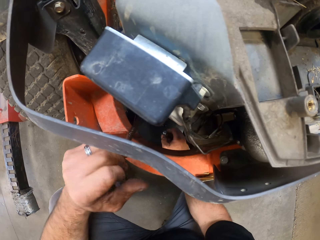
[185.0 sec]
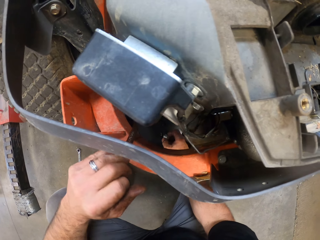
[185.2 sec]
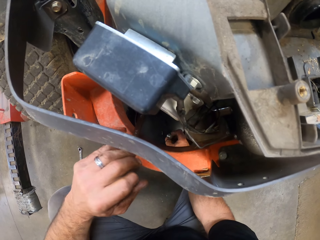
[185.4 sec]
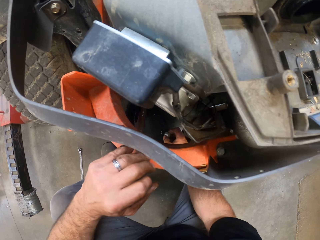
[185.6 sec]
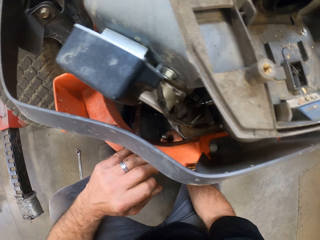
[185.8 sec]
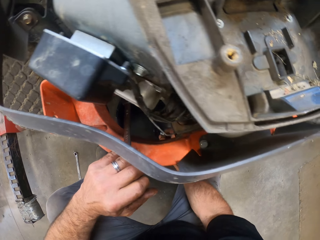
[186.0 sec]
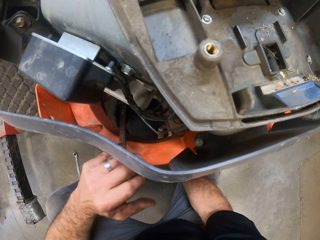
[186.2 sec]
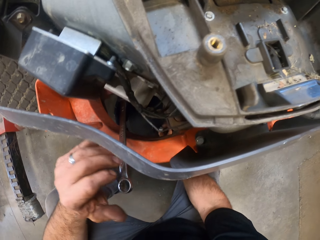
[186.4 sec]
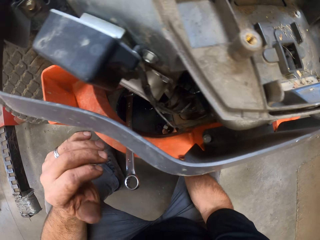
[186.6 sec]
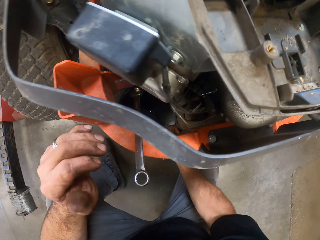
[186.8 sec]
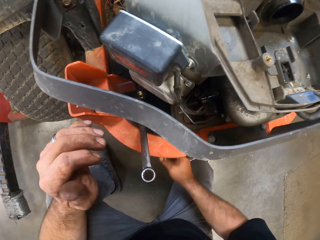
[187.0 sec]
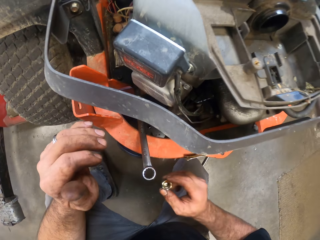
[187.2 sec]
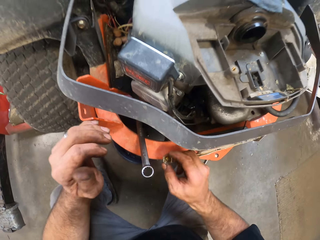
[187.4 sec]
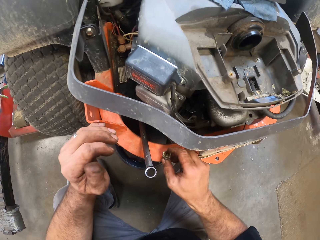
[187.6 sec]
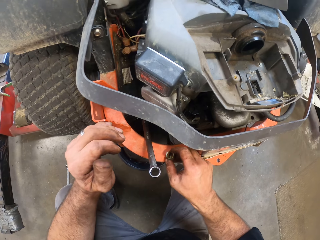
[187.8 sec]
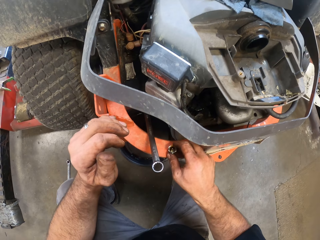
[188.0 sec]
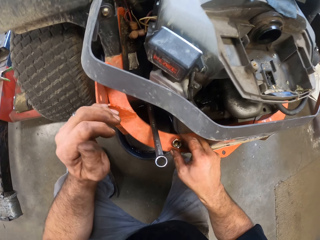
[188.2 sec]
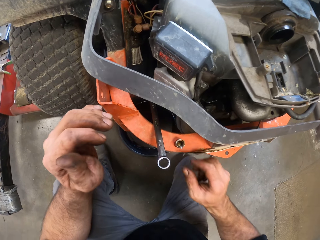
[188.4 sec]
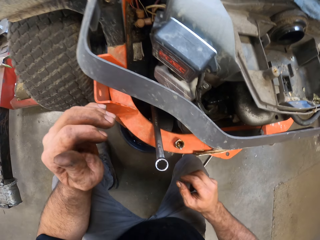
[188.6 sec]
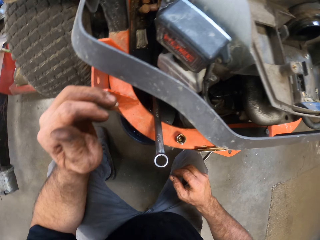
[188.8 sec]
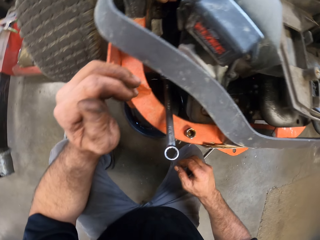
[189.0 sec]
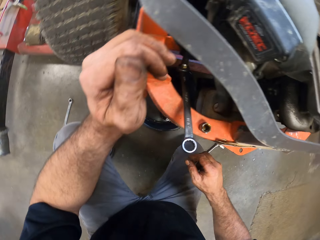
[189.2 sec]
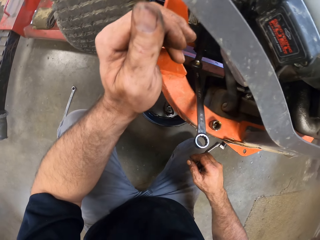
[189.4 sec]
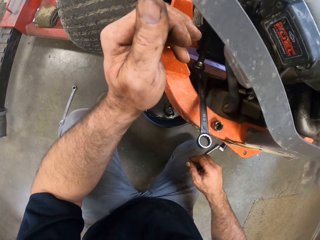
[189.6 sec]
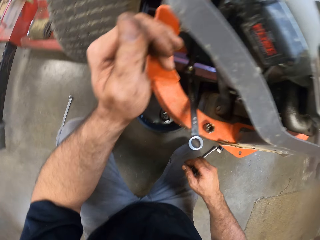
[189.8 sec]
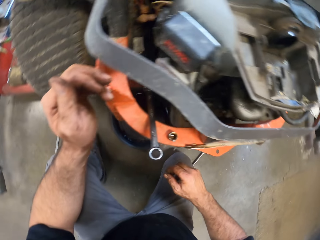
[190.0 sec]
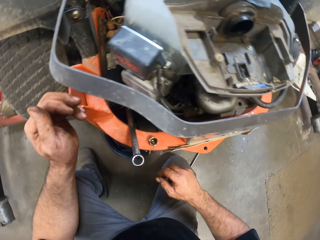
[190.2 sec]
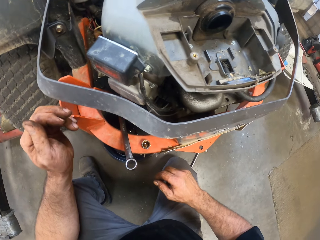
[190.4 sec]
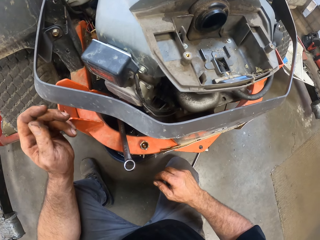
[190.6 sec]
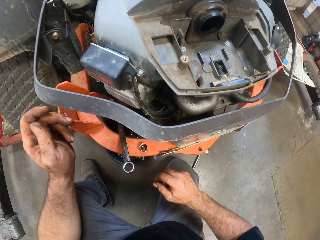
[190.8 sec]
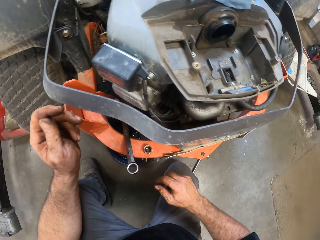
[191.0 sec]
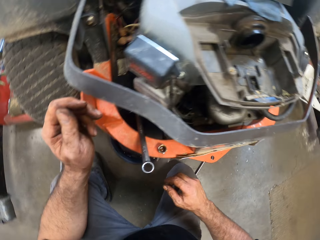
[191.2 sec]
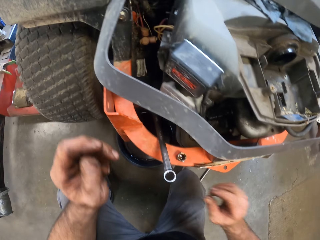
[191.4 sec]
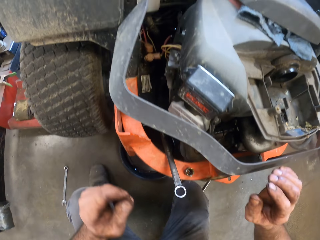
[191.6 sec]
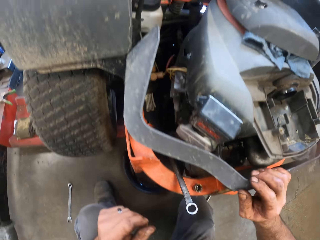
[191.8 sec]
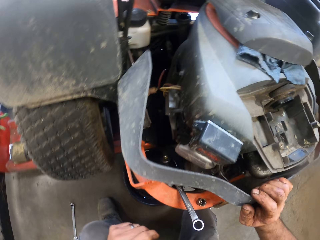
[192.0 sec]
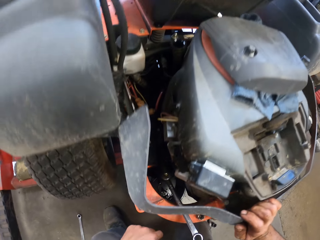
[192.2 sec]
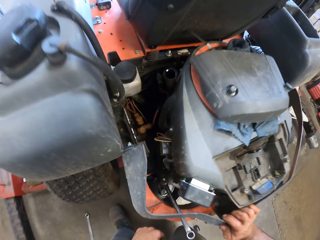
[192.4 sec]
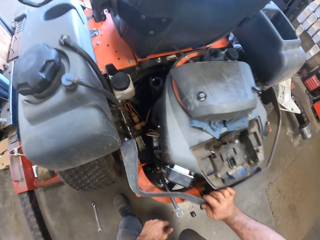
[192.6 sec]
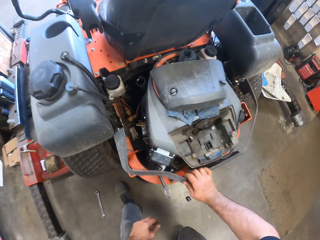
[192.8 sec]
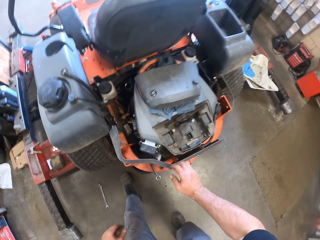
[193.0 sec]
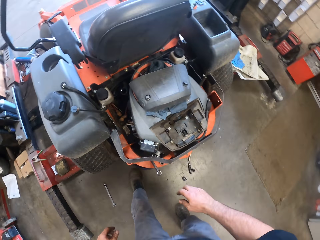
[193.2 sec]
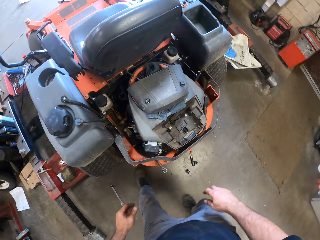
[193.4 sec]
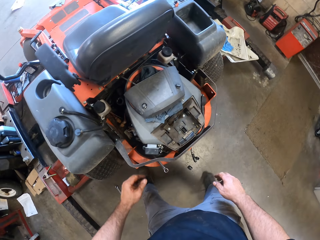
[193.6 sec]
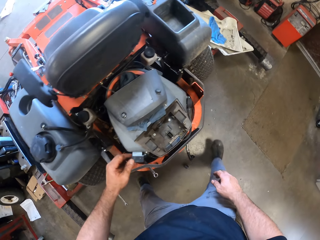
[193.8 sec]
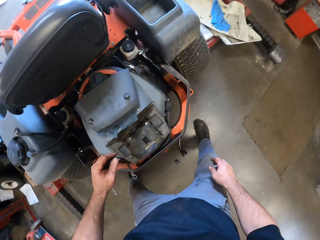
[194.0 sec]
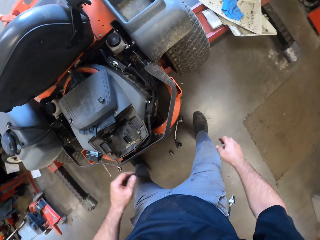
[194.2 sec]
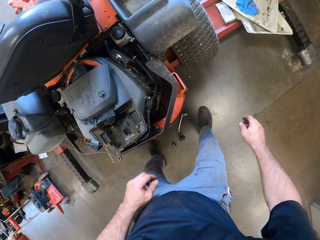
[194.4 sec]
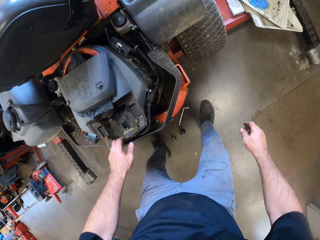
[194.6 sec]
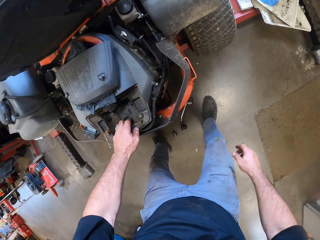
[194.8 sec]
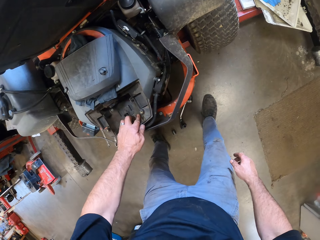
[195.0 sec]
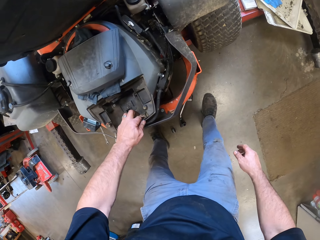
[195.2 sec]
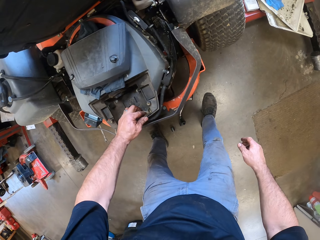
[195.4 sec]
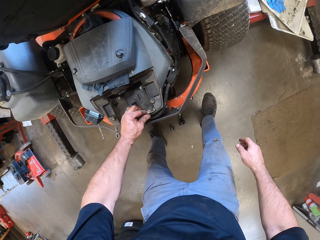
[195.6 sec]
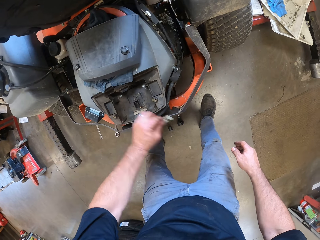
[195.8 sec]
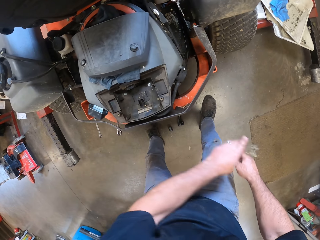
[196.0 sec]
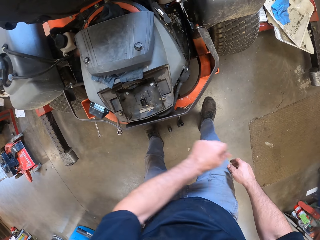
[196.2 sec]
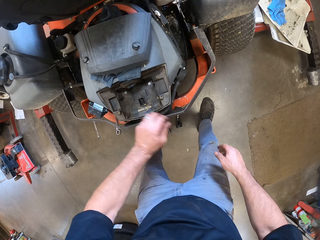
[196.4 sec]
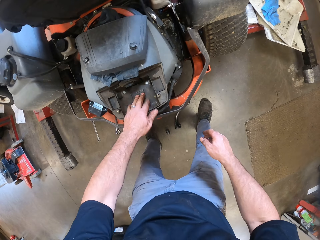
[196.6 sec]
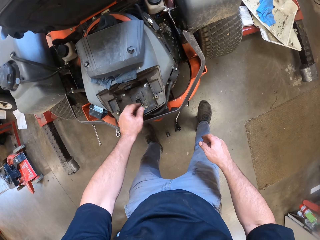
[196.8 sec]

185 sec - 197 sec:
The camera wearer removes his left hand from the wrench. He drops the nut on the lawnmower. He moves his head. He stands upright. He picks up something. He removes dirt from the lawnmower.

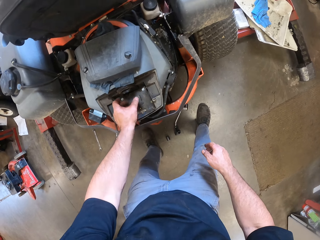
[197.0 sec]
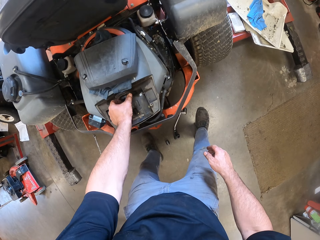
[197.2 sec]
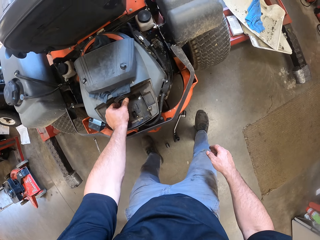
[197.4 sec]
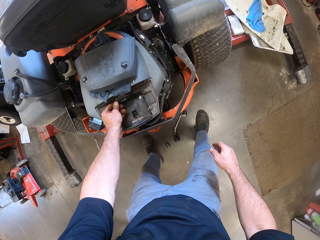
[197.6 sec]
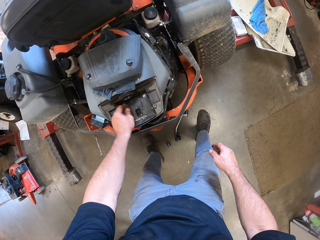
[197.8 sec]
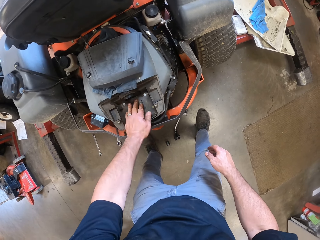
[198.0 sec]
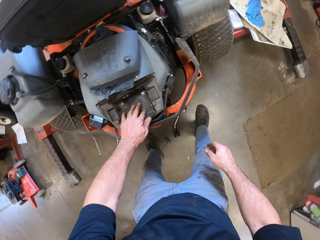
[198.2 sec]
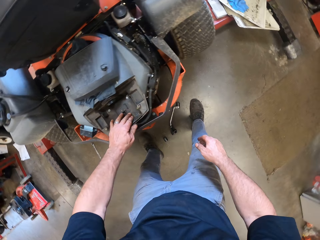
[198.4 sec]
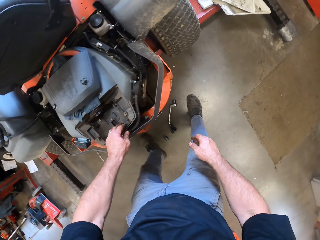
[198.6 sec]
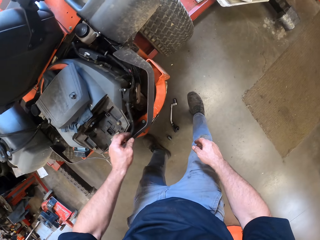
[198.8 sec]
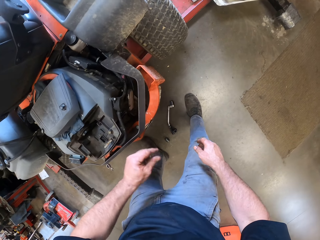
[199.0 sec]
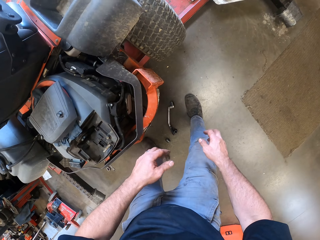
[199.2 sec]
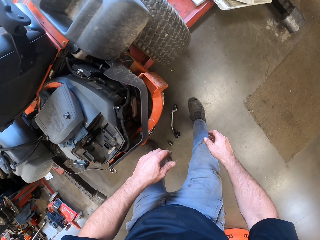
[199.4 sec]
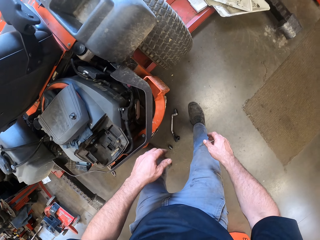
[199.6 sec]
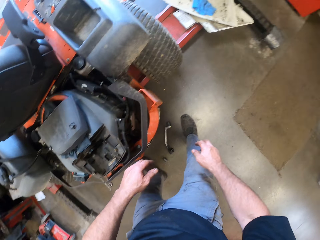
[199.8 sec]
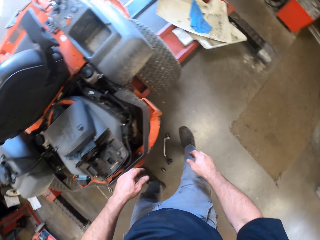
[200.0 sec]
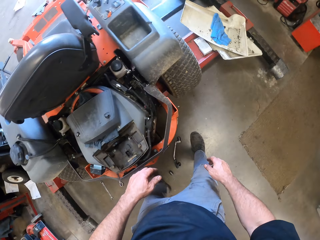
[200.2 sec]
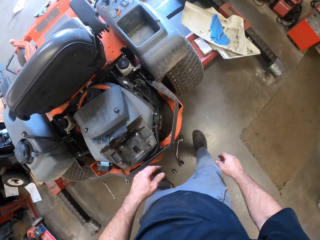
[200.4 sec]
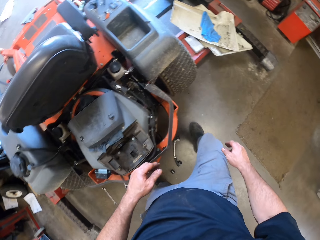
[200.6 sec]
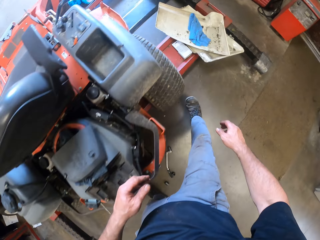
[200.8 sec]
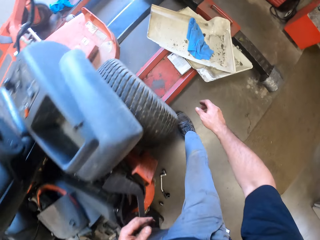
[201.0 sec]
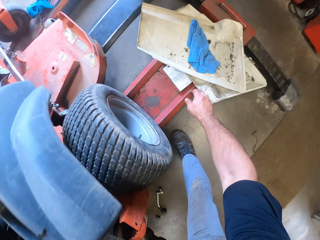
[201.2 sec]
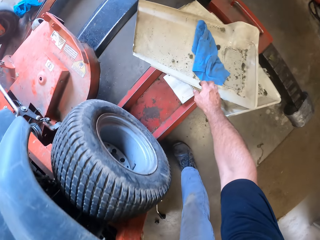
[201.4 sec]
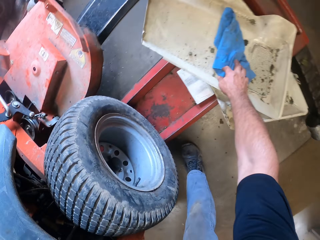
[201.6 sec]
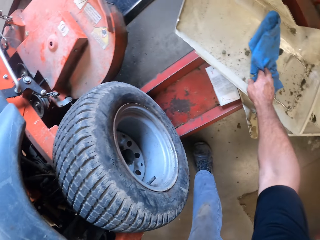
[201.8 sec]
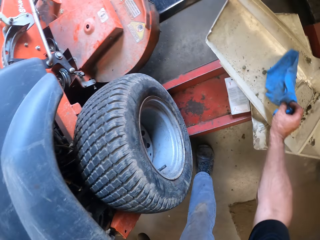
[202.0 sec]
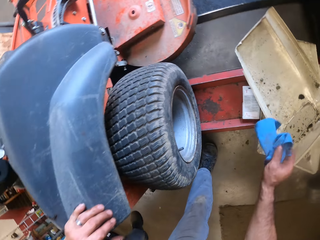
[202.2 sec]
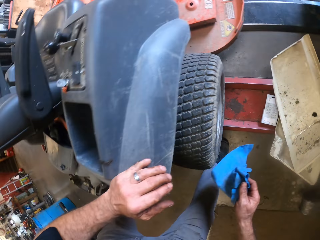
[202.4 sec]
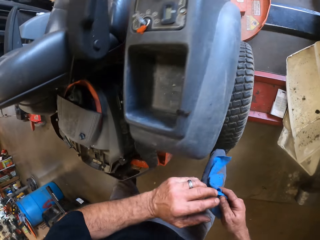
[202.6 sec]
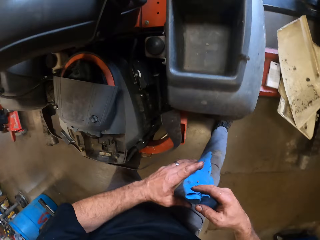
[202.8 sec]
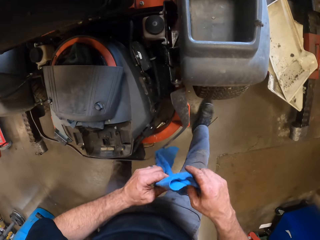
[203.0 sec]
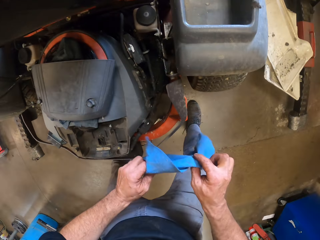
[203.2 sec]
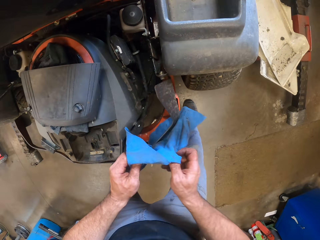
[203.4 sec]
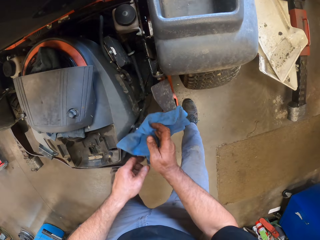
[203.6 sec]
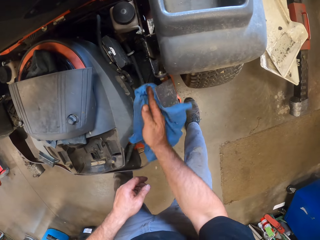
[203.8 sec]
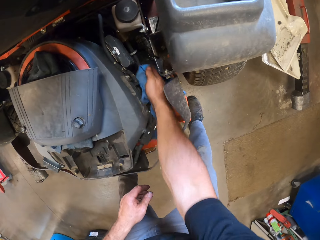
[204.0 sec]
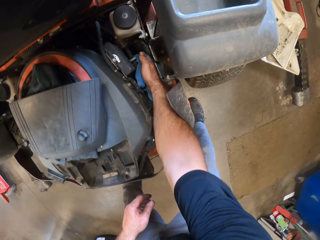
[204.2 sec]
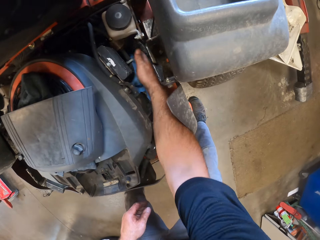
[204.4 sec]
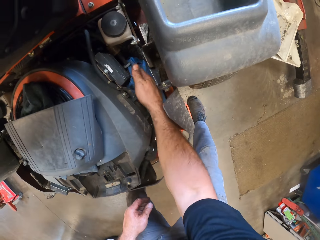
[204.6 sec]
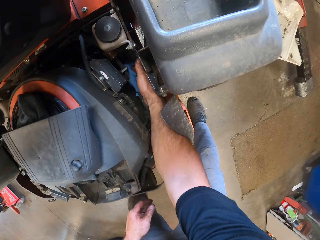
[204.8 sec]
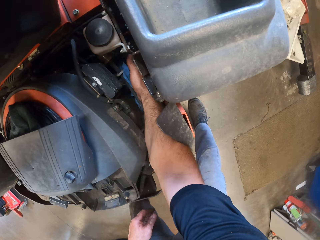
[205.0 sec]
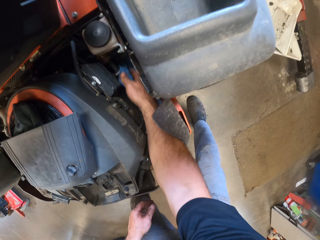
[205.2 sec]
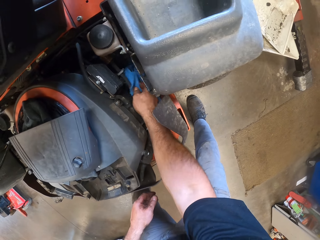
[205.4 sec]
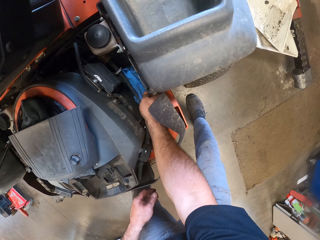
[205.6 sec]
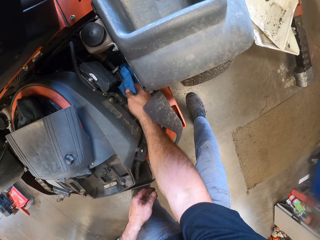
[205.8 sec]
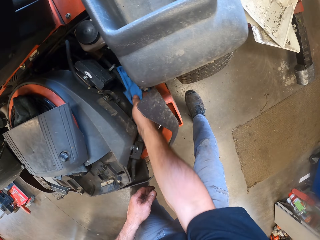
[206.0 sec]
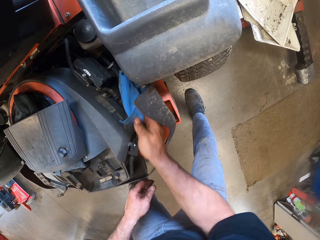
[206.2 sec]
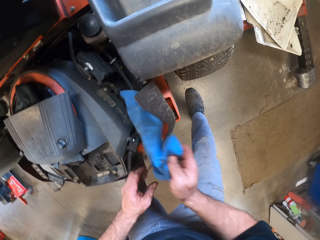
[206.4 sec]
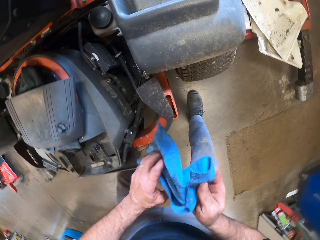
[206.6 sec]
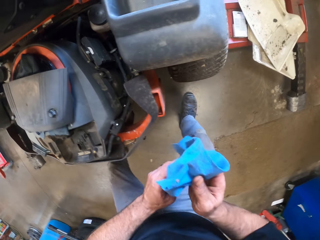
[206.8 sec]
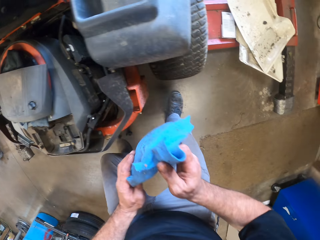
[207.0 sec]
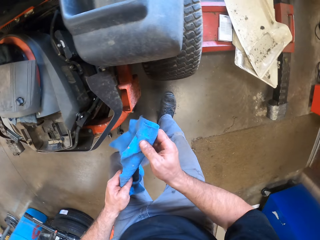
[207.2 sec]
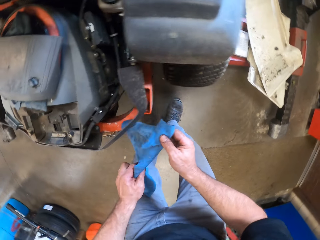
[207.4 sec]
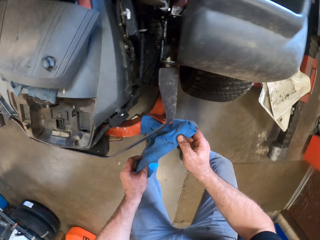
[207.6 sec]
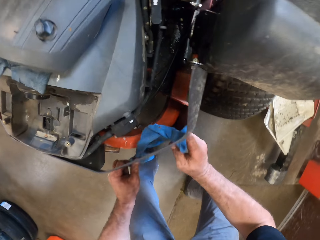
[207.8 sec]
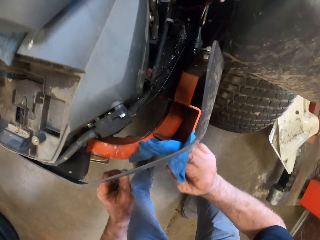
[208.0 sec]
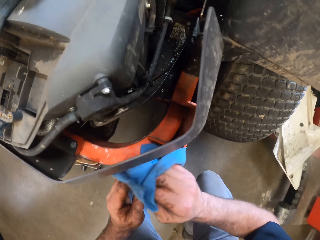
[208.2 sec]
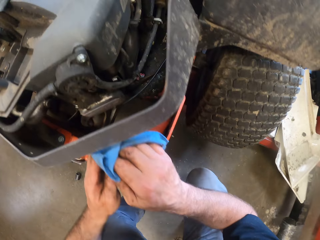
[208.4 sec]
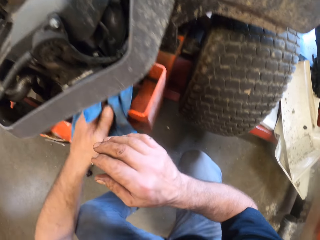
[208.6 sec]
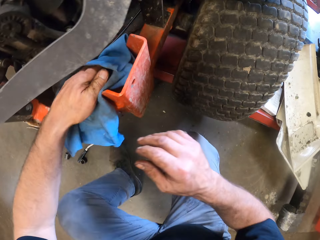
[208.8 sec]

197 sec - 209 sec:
The camera wearer cleans the lawnmower with his left hand. He touches the front part of the lawnmower. He picks up the rag or piece of cloth with his right hand. He cleans the lawnmower with the rag. He removes the rag from the lawnmower. He touches the cloth. He squats. He wipes the lawnmower.
